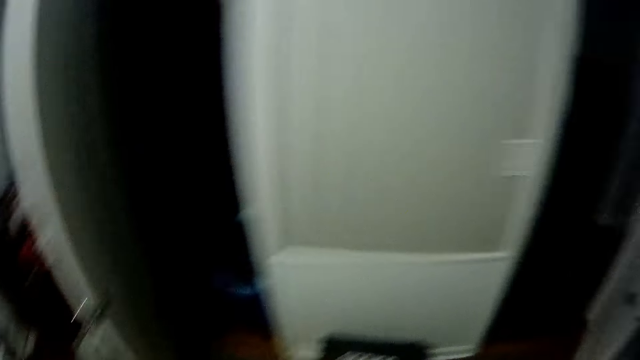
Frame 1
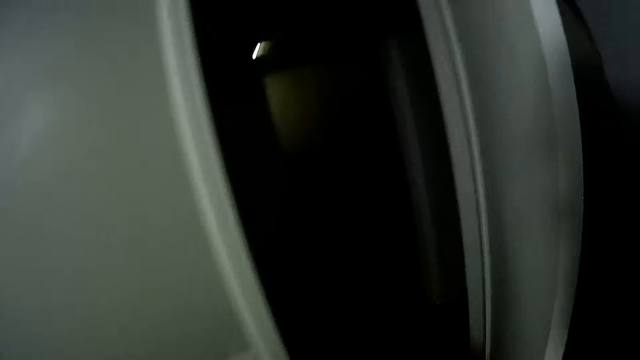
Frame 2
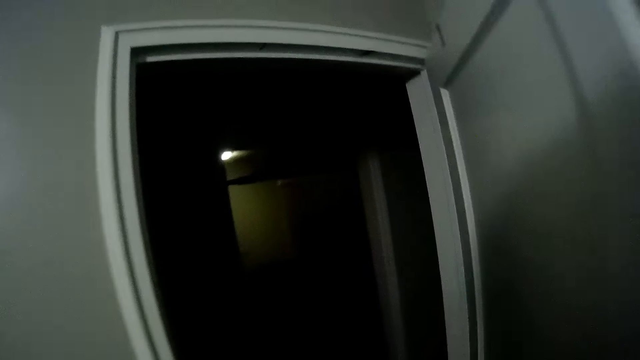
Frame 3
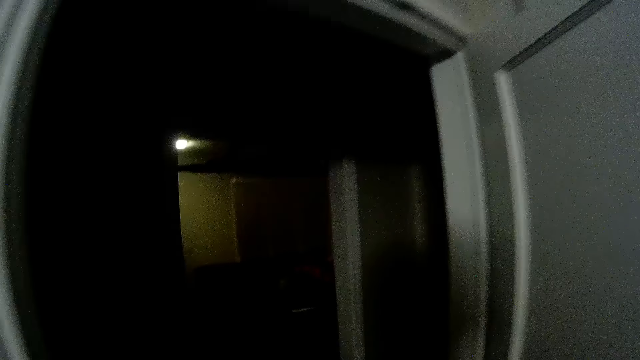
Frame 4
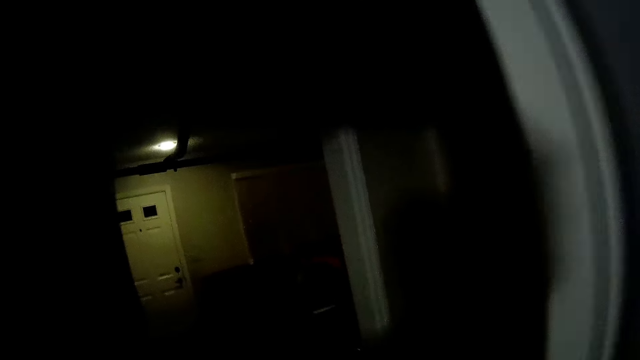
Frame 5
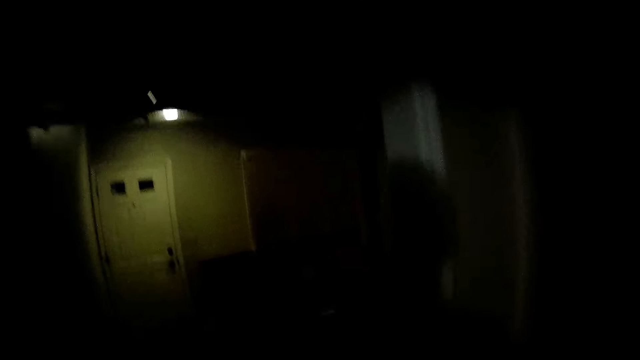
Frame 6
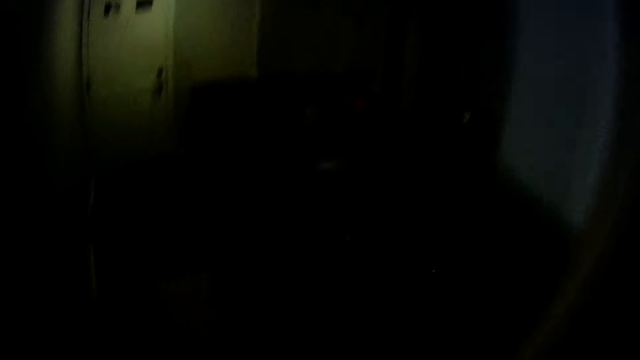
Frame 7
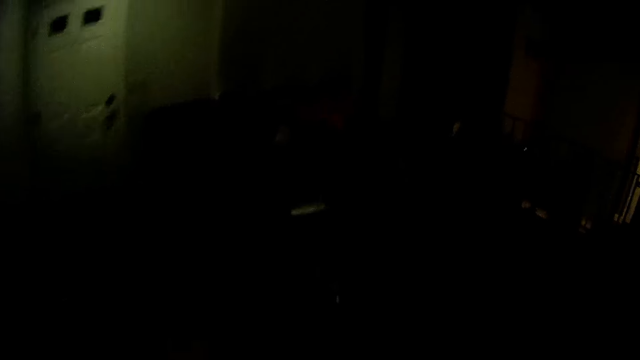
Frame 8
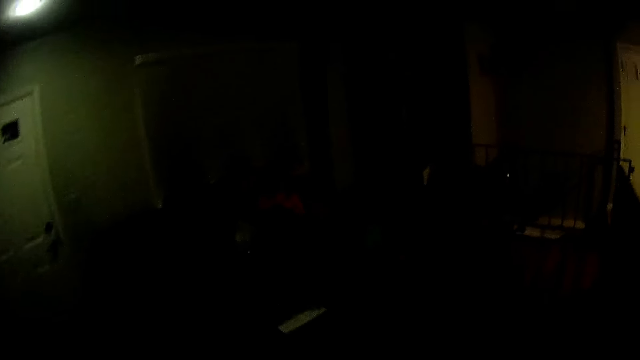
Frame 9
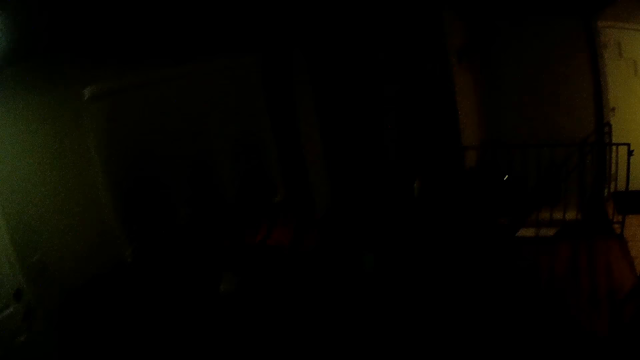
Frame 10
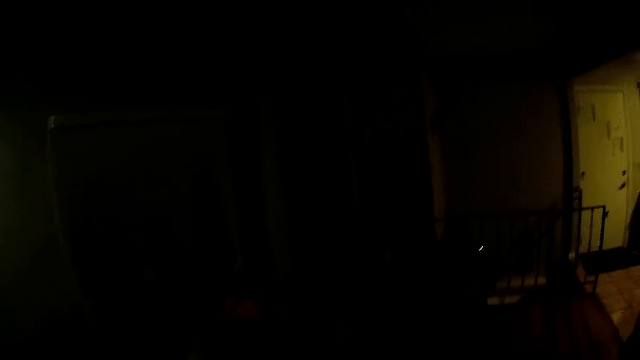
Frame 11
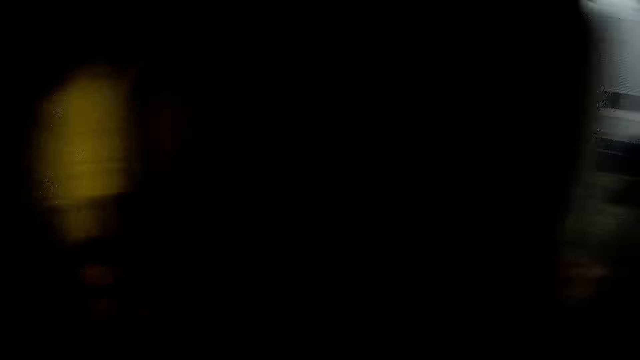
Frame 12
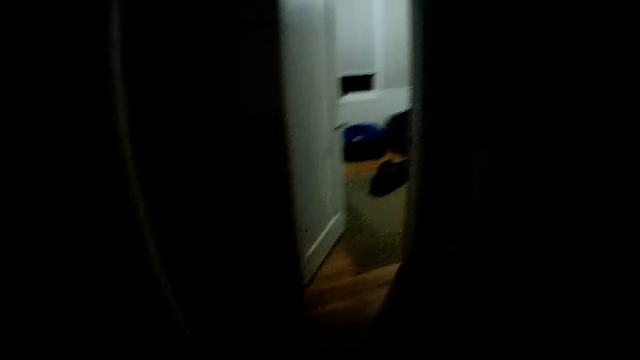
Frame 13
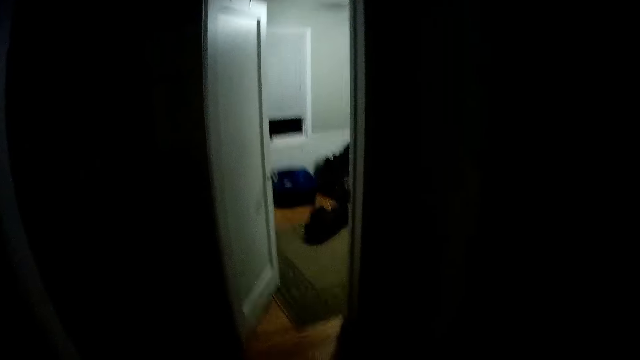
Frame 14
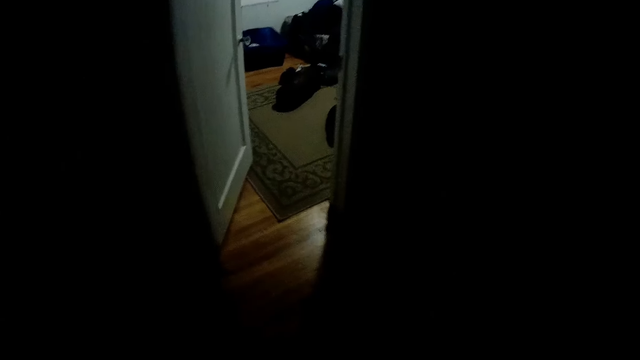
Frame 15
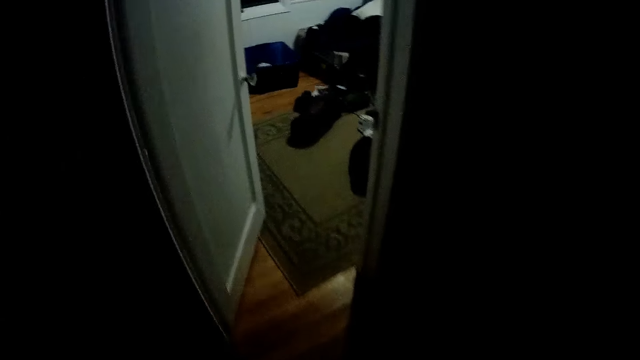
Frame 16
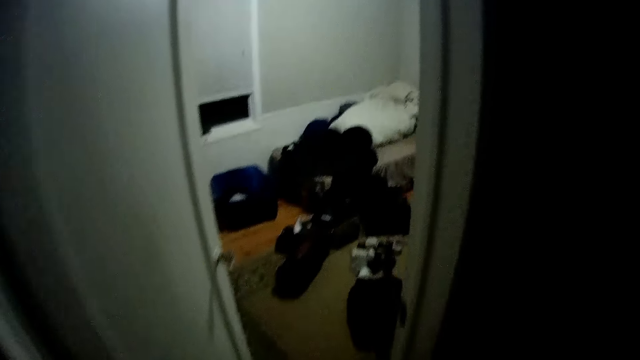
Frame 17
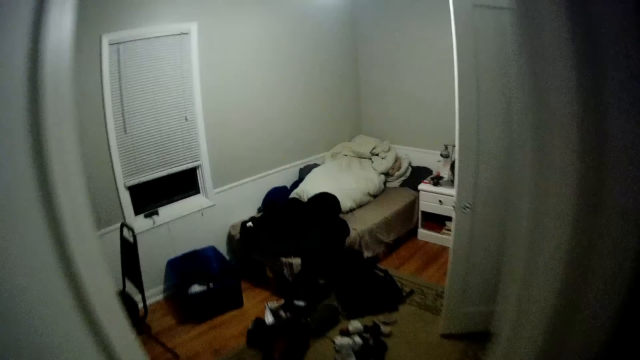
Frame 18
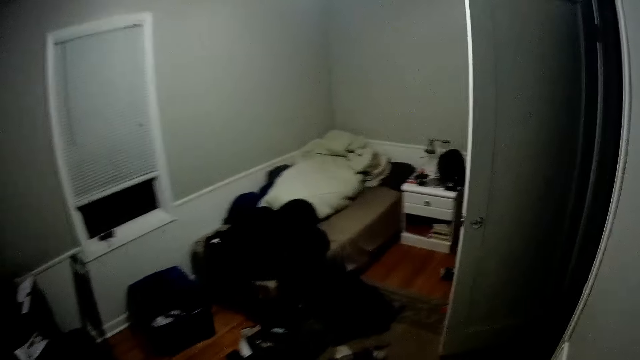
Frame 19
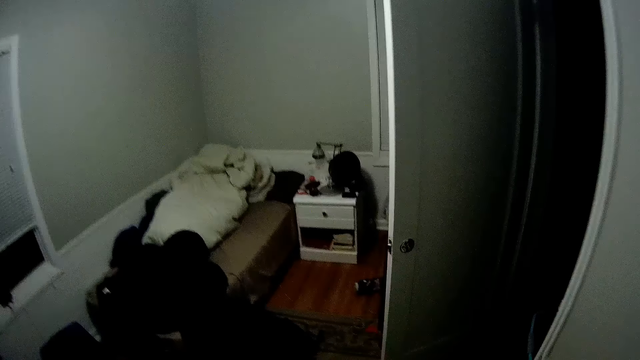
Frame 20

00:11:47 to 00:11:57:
The camera wearer walks in the house. They turn right. They walk in the room.

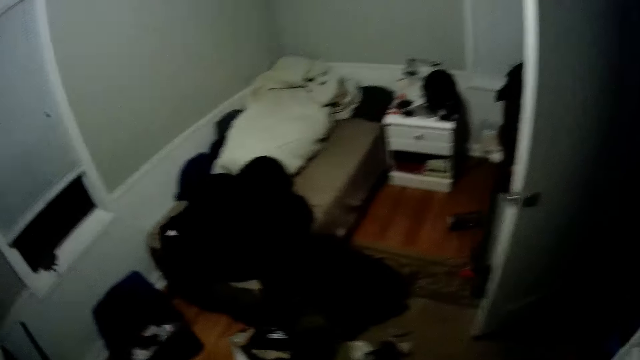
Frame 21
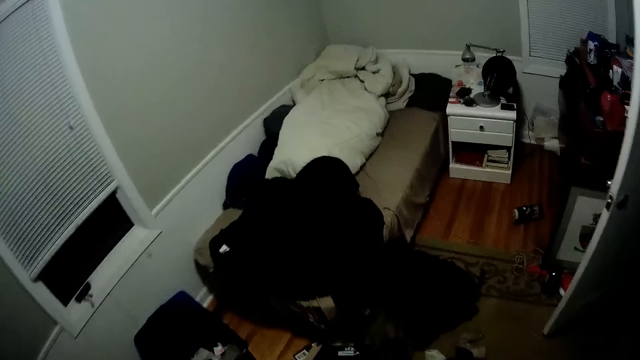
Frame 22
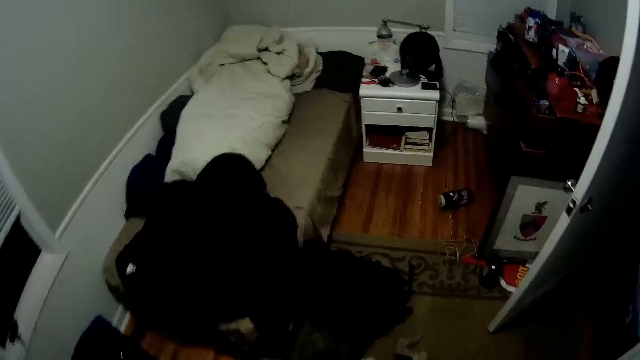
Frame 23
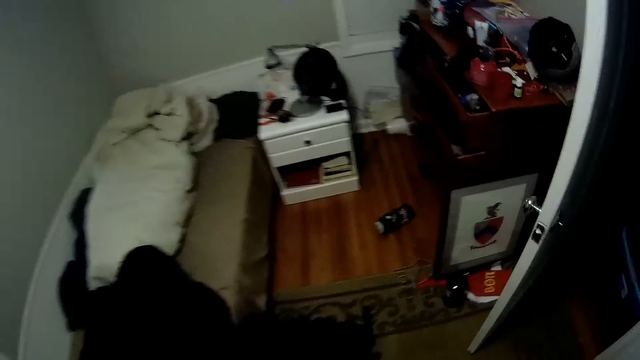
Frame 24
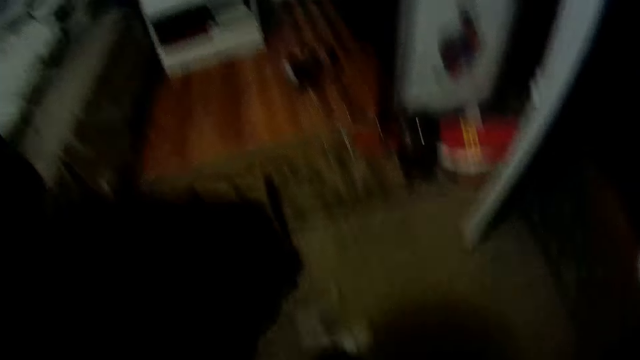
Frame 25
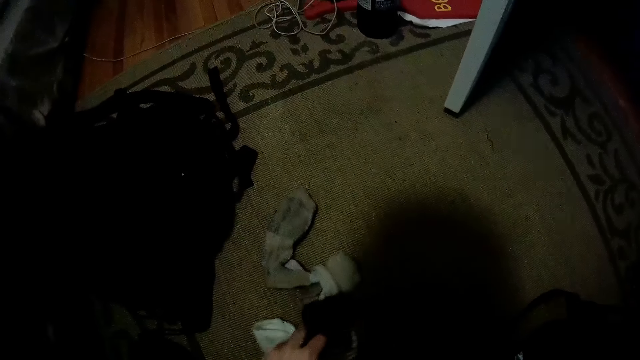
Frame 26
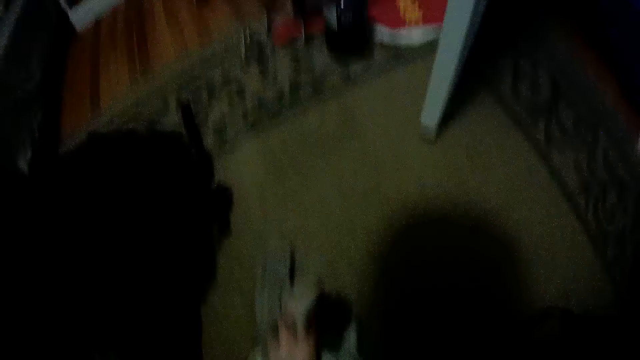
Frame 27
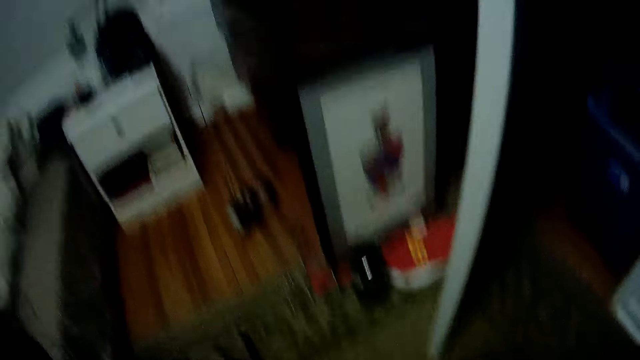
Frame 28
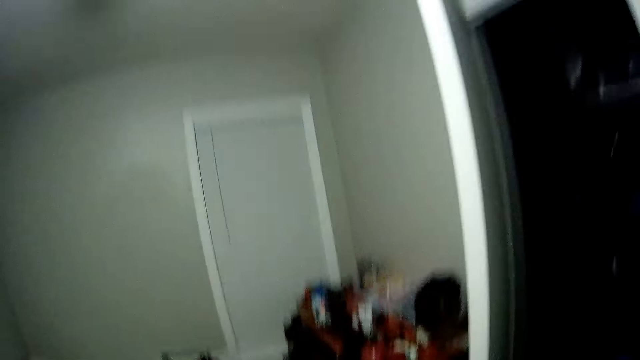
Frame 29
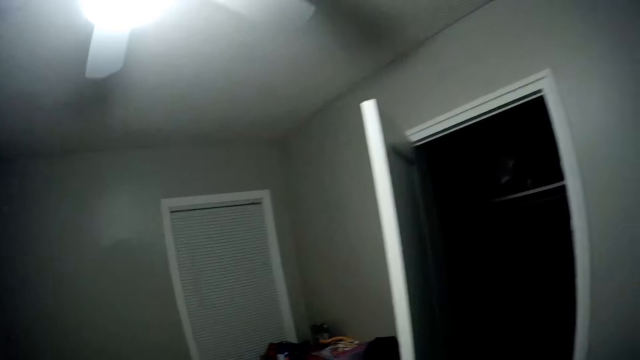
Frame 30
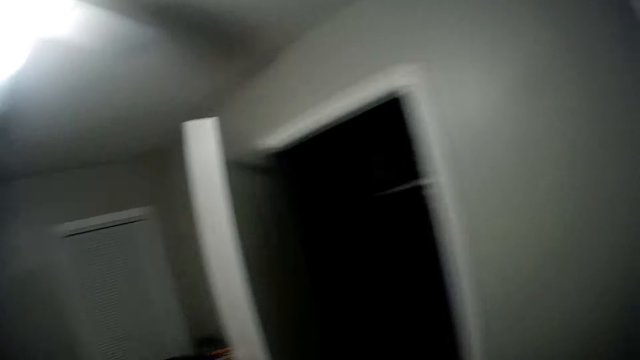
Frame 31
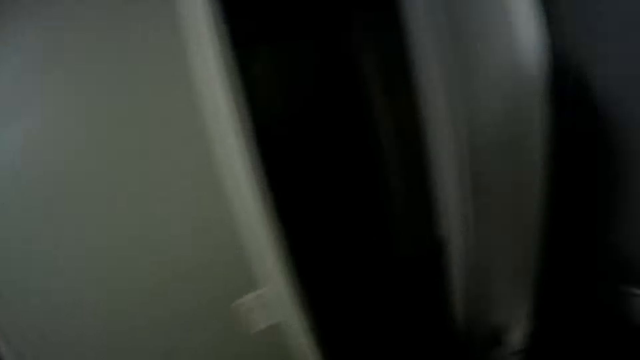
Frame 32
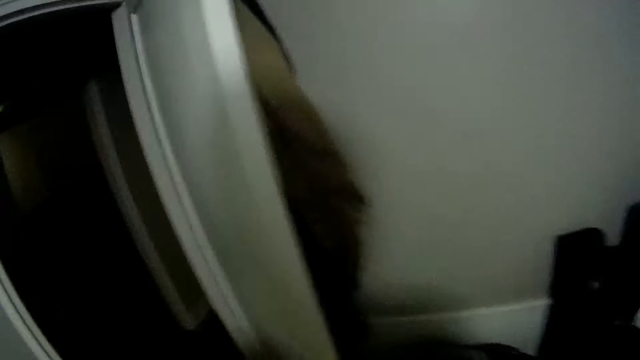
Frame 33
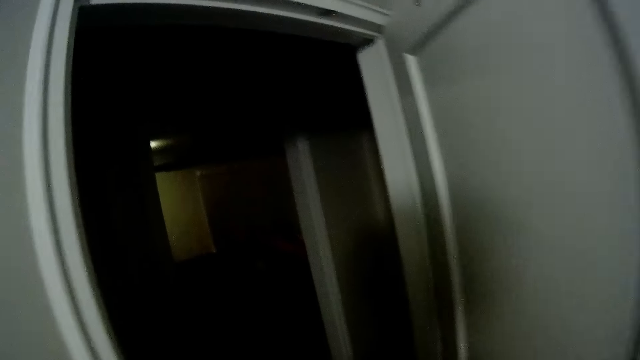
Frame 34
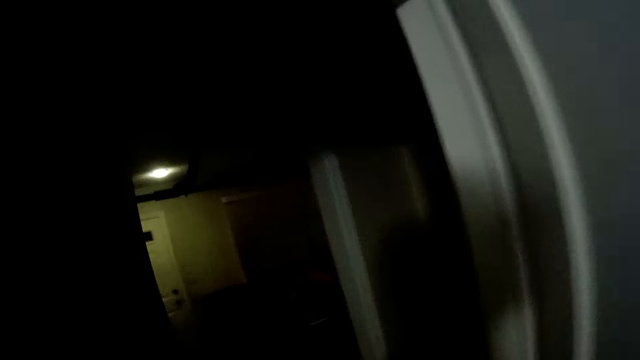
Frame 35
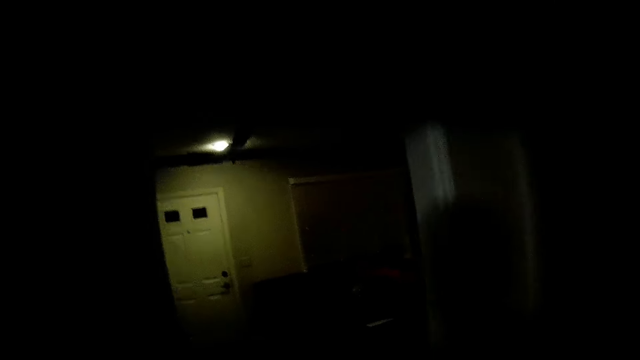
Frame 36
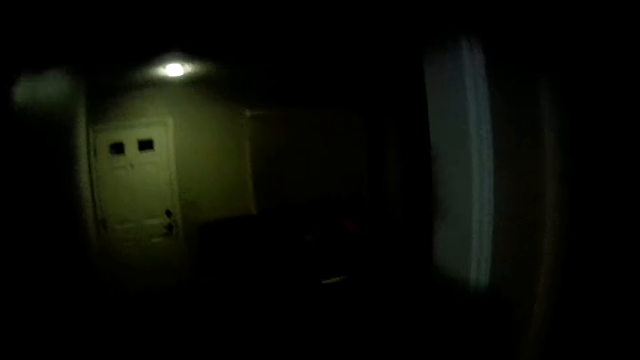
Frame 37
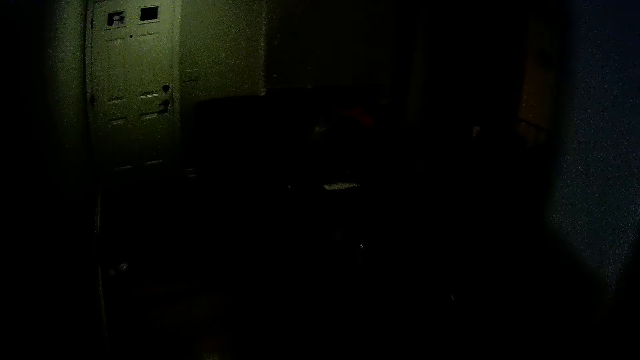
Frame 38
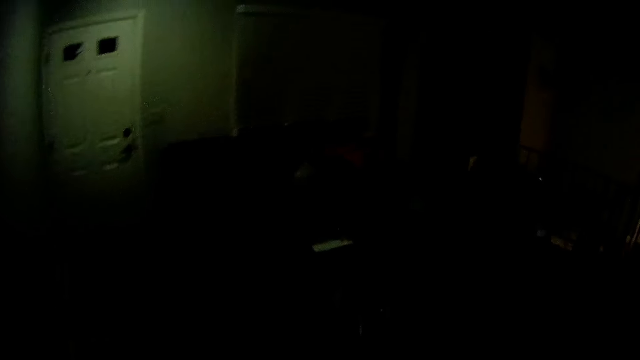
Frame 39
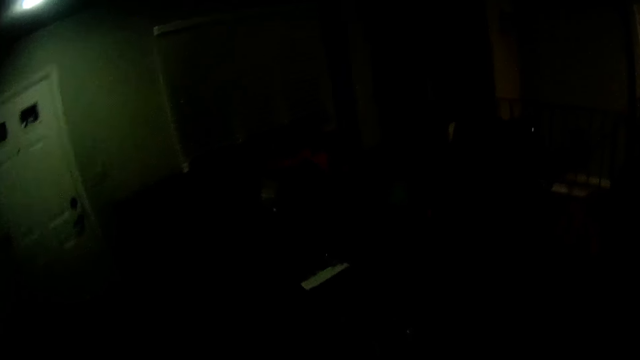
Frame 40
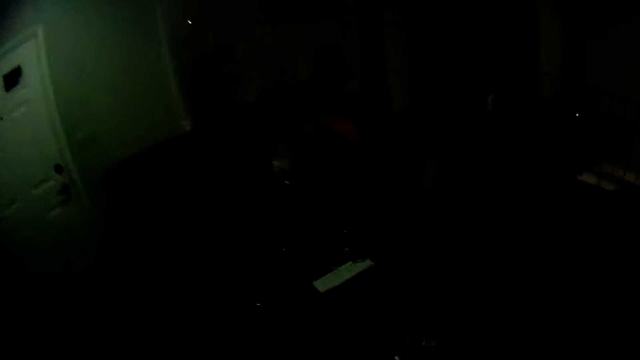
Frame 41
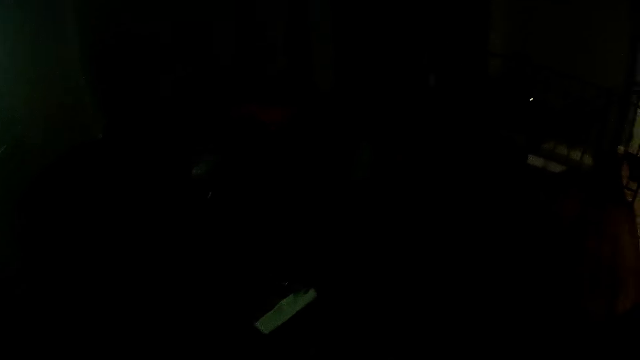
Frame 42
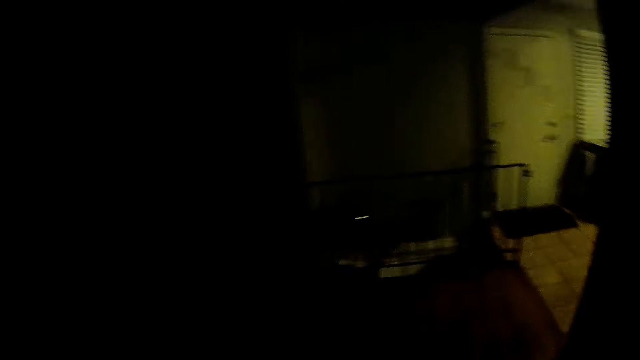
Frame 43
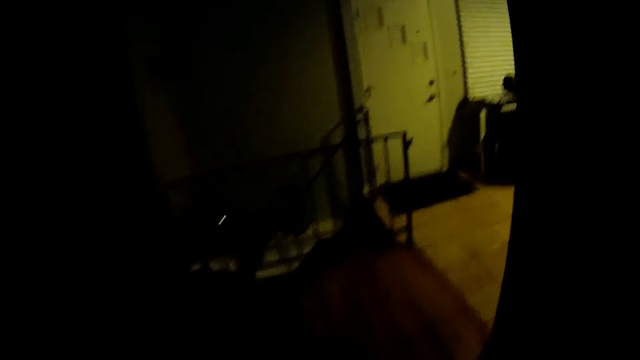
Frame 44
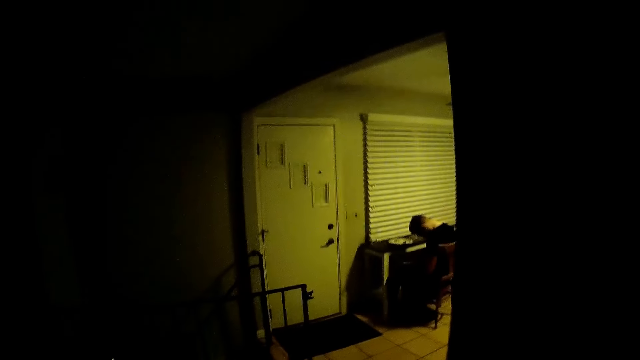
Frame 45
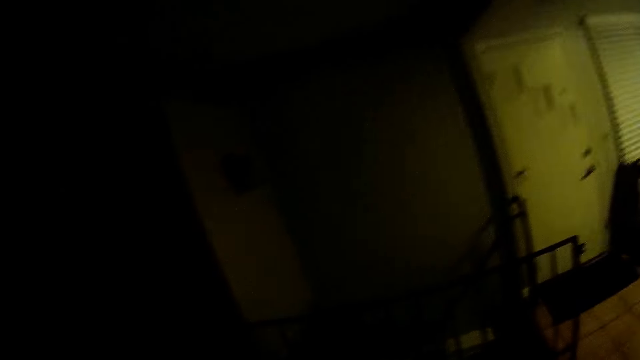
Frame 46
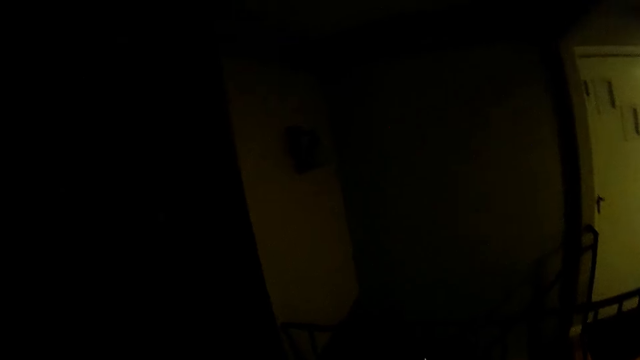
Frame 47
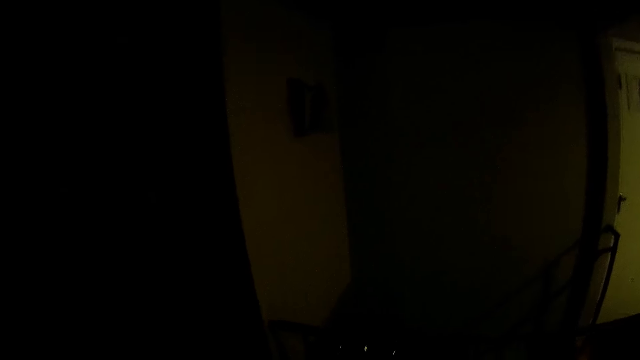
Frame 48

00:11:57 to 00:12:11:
The camera wearer swings the hand. He picks the socks on the floor with his left hand. He moves the body up. He turns right. He walks in the house. He turns right. He moves the head left.
